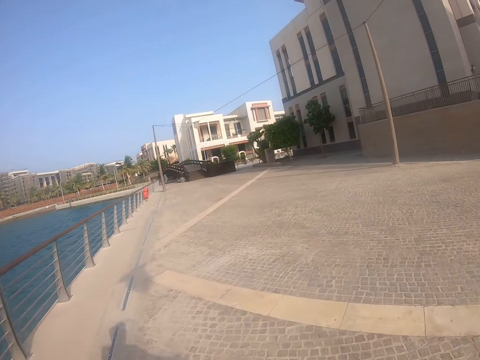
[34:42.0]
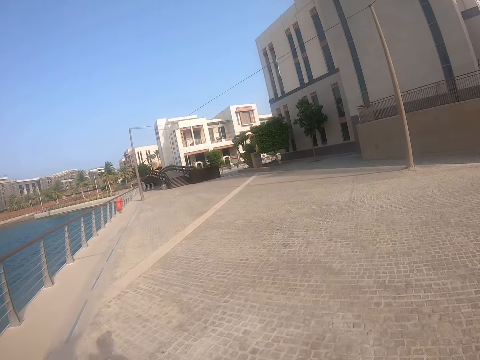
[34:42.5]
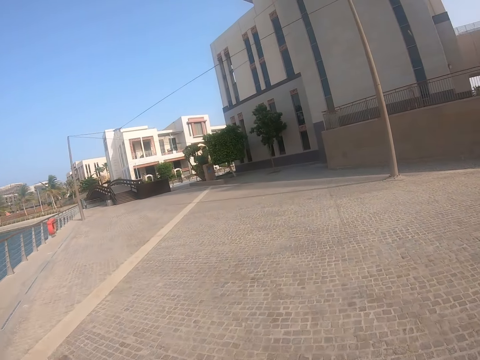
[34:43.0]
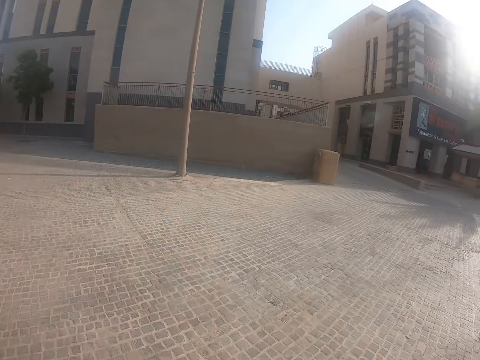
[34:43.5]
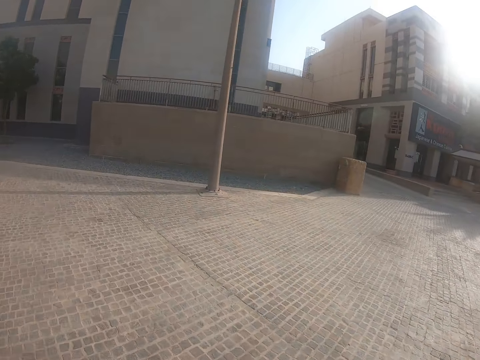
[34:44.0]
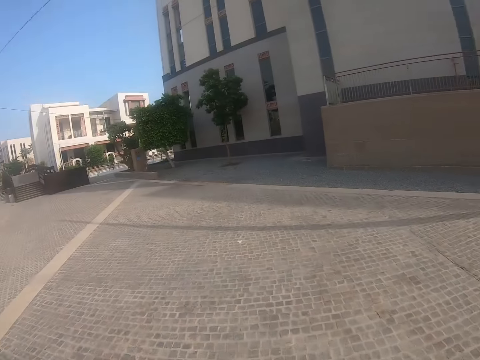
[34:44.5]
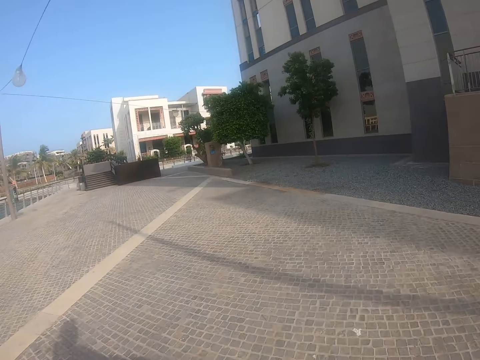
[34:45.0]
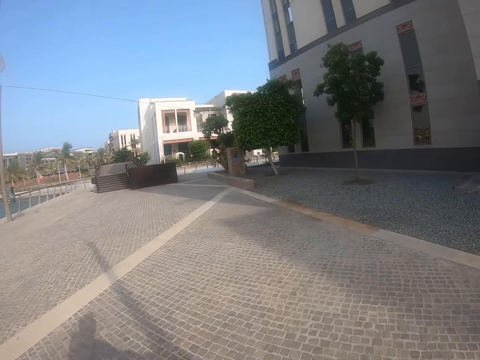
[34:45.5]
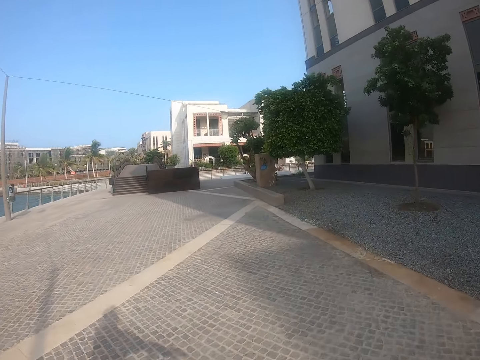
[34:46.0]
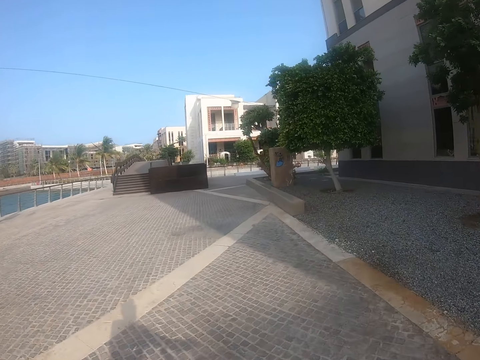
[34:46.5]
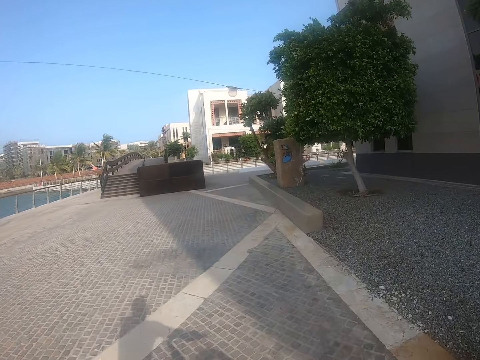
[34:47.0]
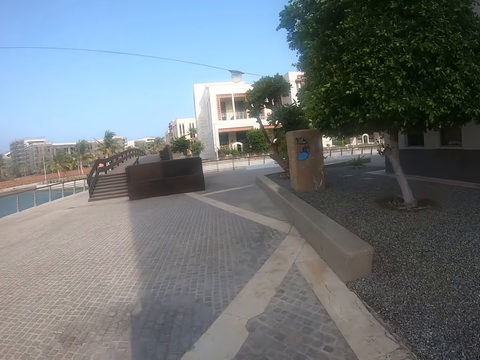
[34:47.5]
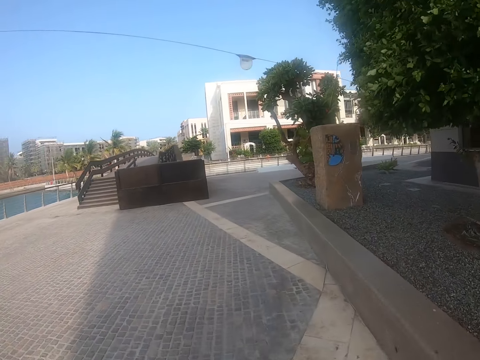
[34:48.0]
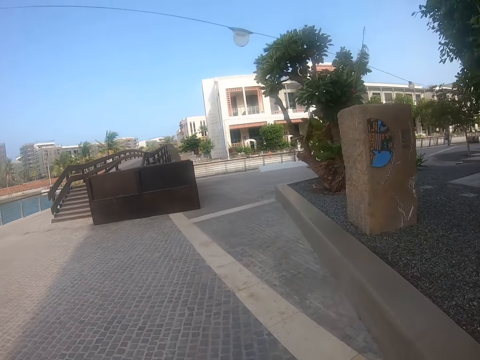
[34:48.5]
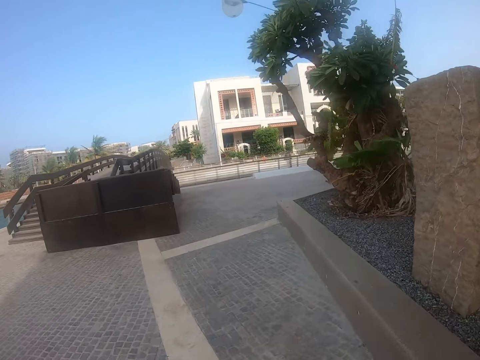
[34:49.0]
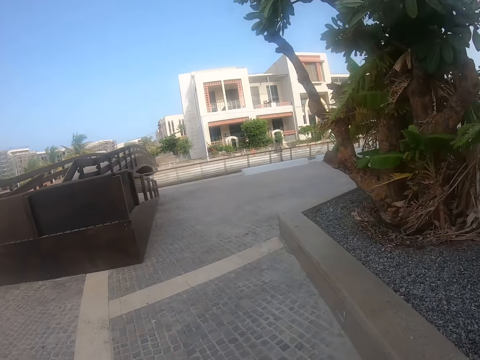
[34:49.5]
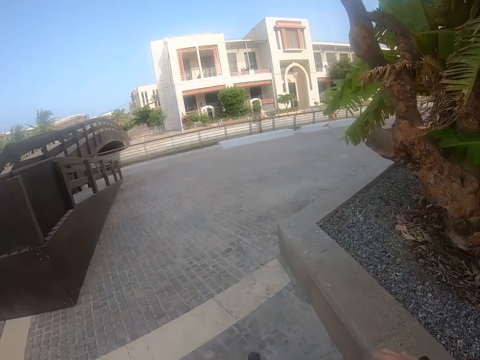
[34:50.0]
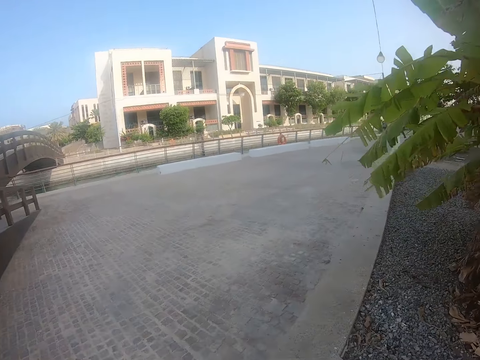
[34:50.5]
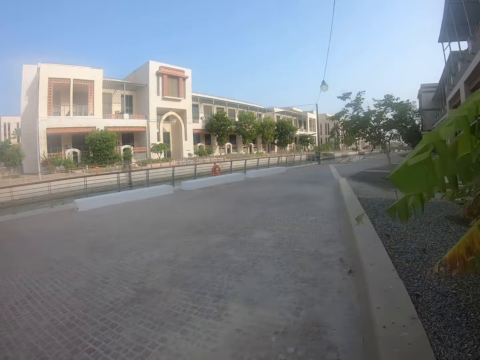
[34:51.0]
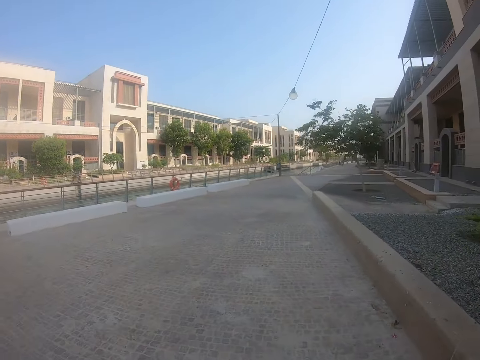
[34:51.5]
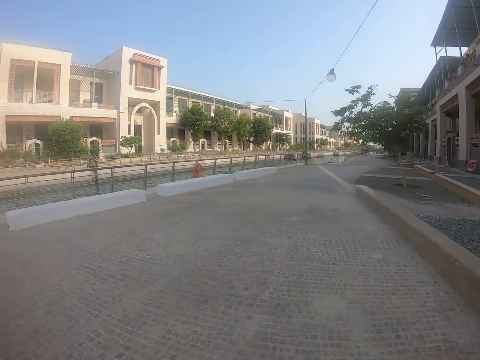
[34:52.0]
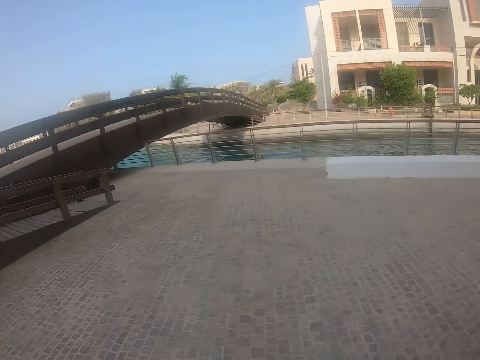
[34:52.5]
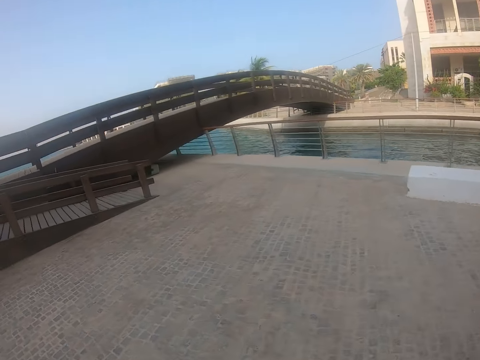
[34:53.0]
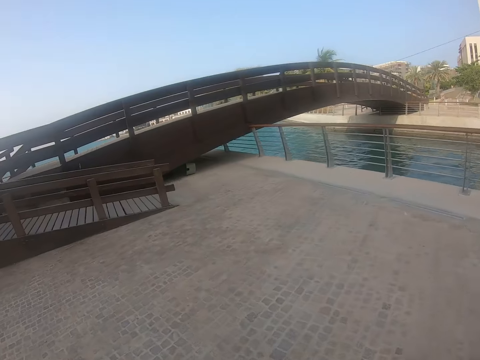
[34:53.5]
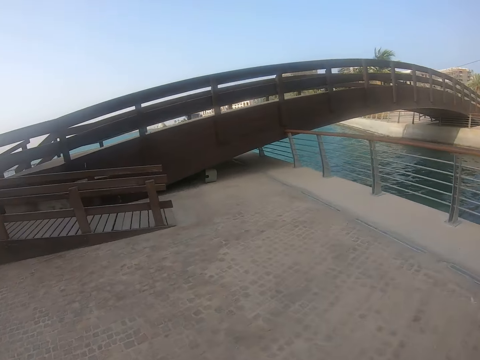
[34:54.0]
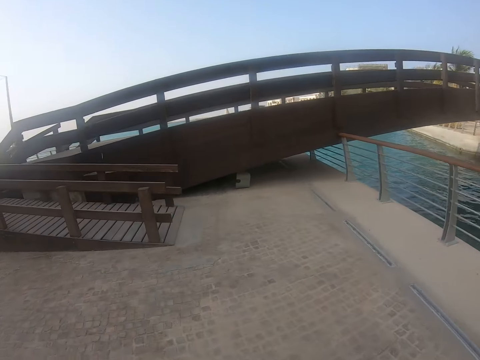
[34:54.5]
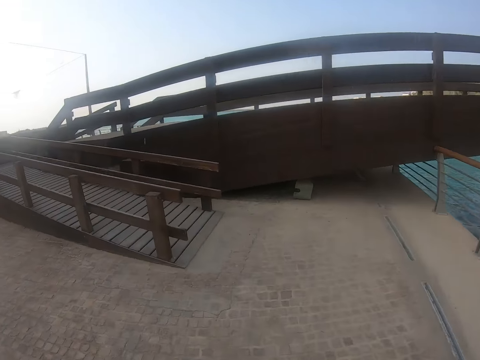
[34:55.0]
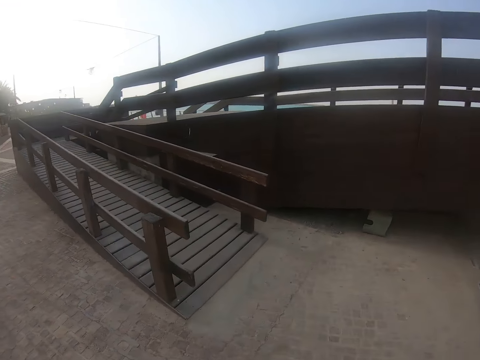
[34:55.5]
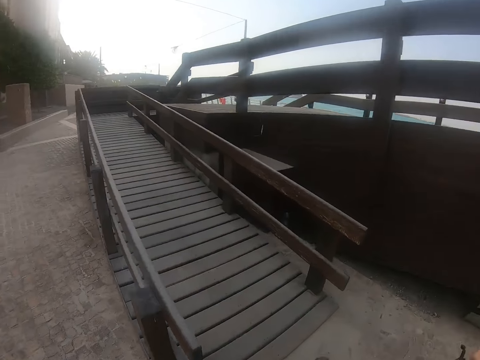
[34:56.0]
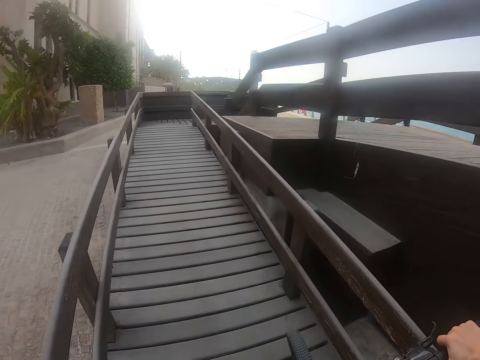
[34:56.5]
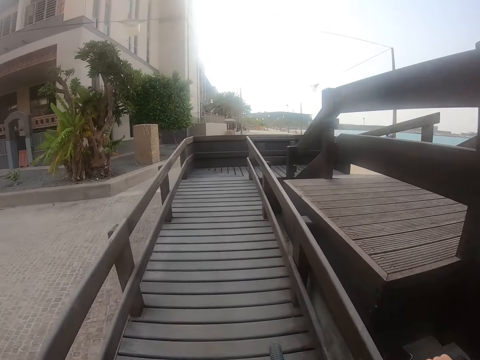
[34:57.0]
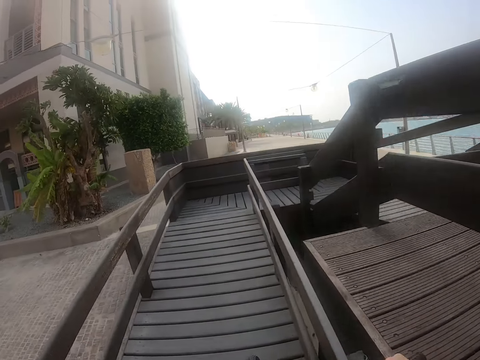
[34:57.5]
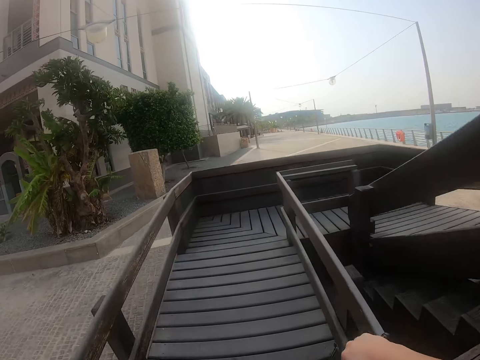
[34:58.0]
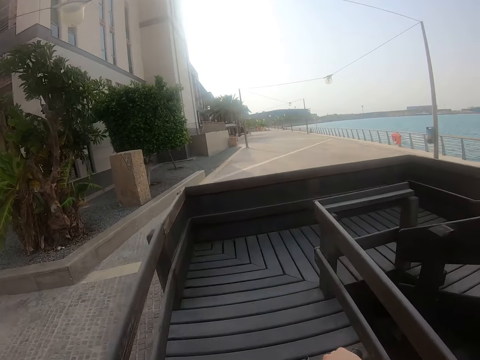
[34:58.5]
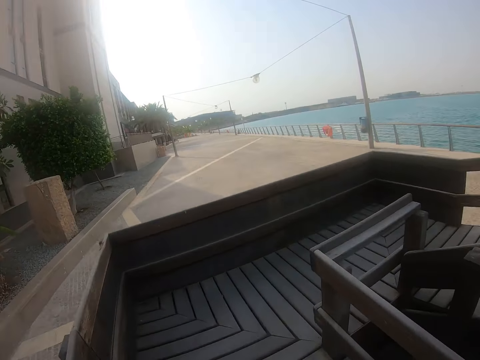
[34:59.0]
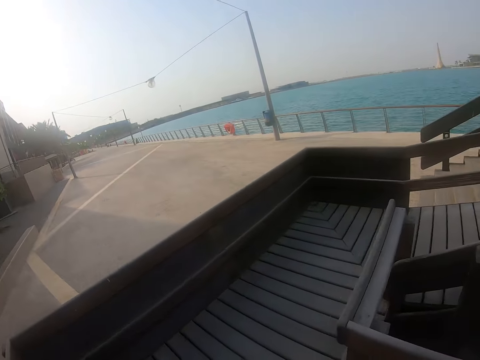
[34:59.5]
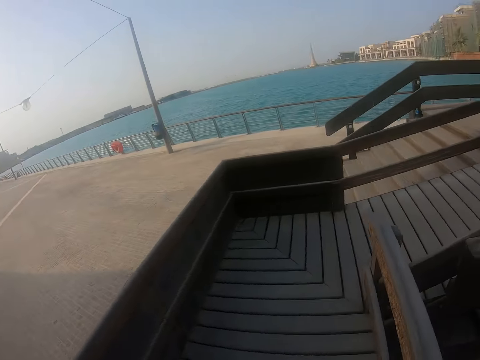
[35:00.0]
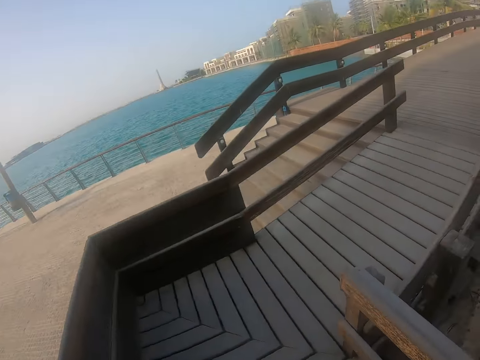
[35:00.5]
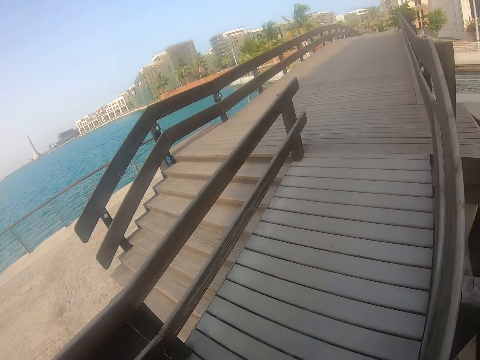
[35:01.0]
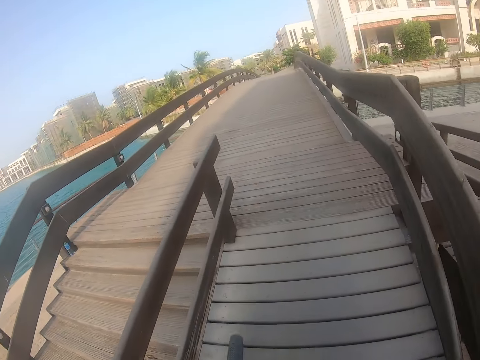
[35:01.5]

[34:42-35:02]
The camera wearer looks around and rides a bicycle on a bridge. They ride on the bridge.

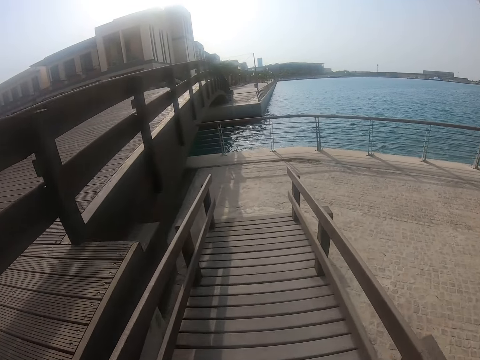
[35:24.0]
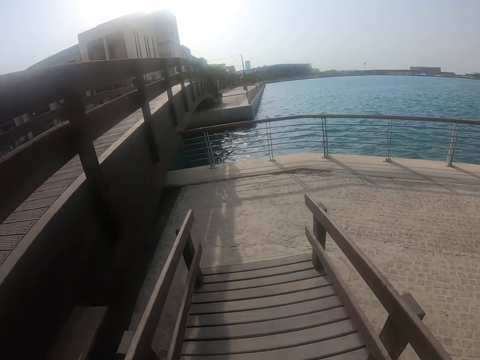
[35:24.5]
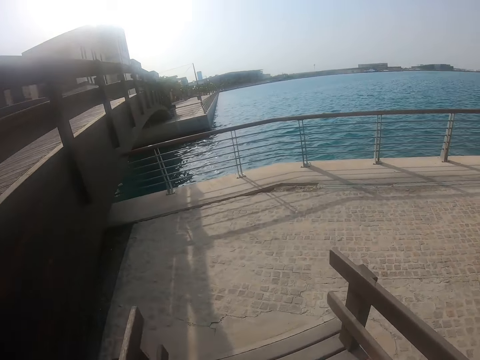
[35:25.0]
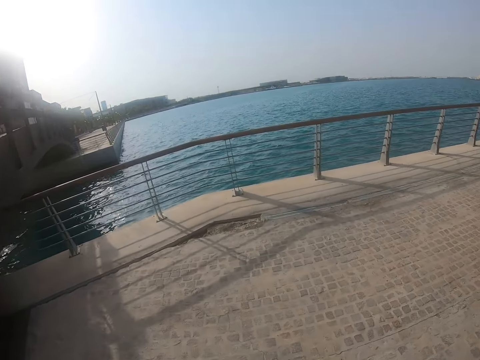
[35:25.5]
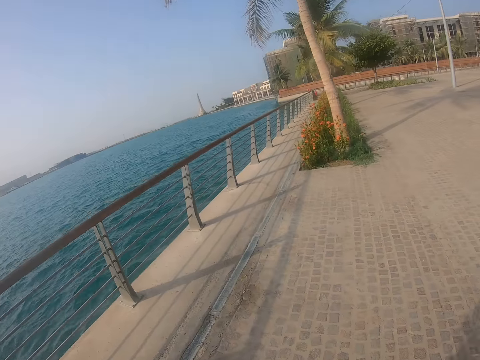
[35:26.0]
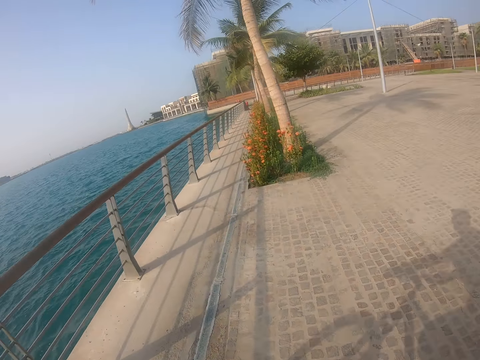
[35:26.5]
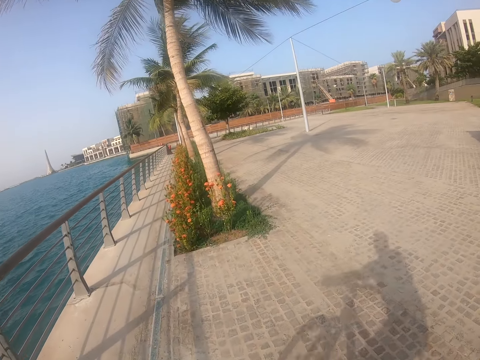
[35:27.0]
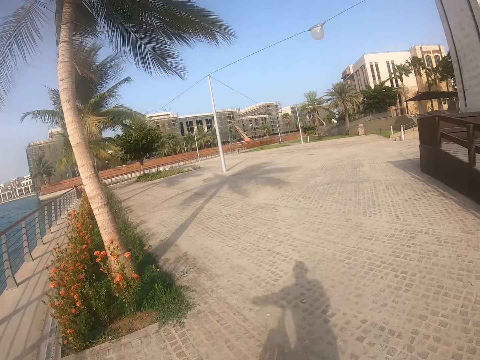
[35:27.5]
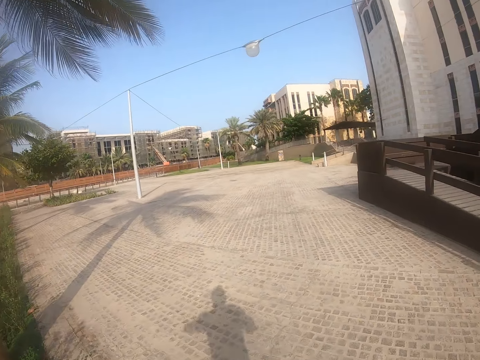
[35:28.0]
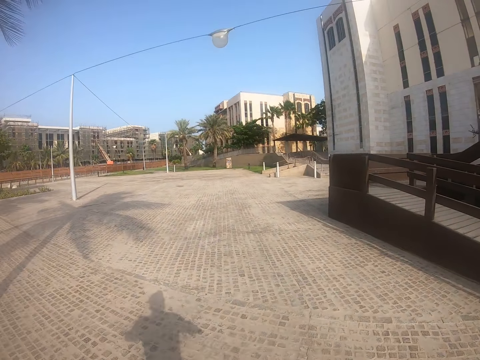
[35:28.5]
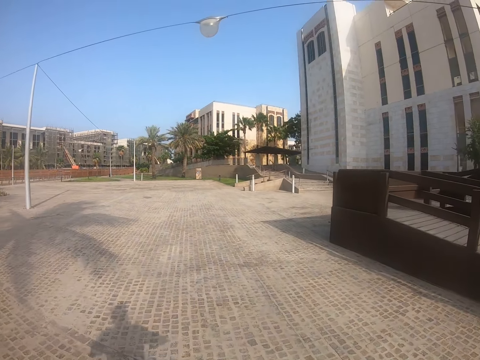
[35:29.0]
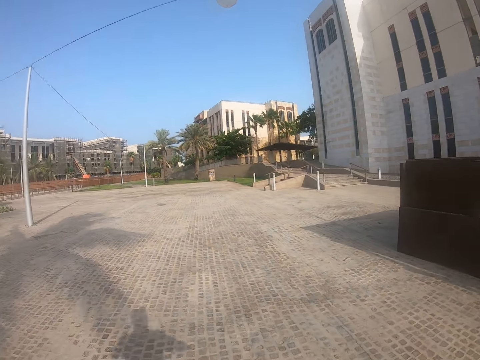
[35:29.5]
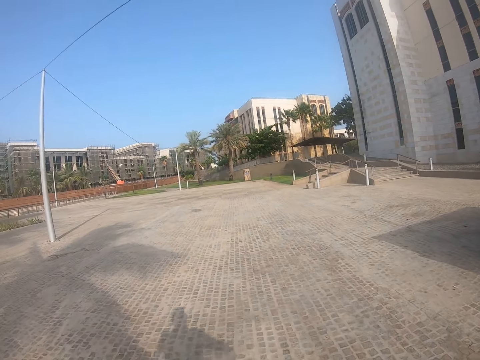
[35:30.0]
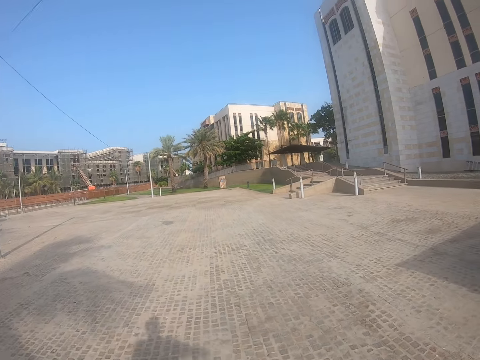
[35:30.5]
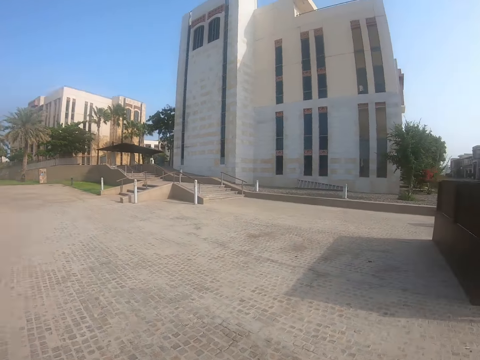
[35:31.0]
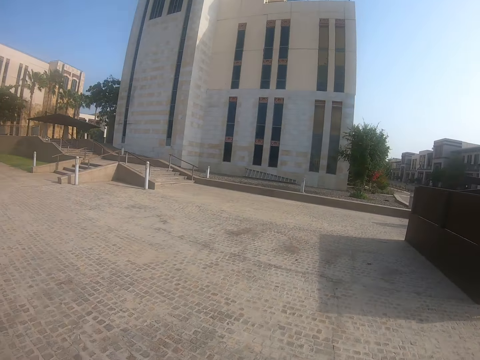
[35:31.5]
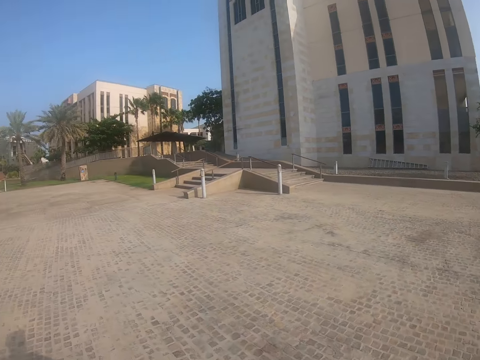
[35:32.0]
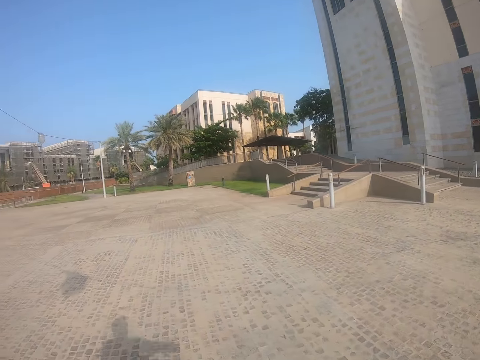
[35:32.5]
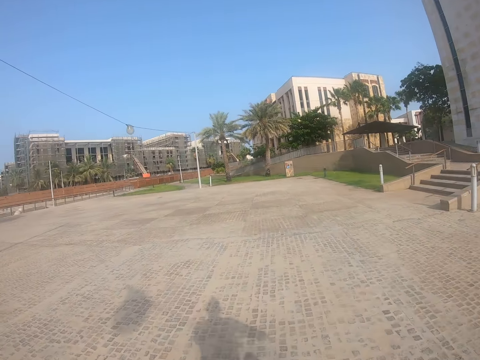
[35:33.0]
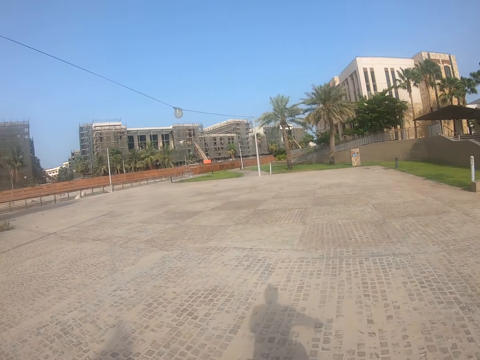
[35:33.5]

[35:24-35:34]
The camera wearer rides a bicycle down on the beach side.
